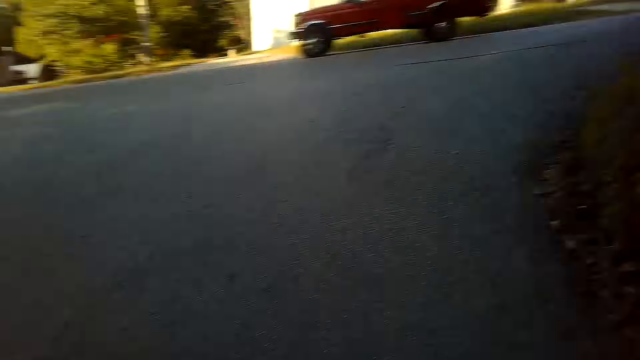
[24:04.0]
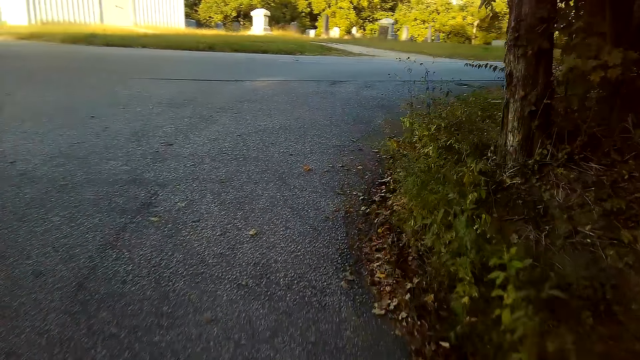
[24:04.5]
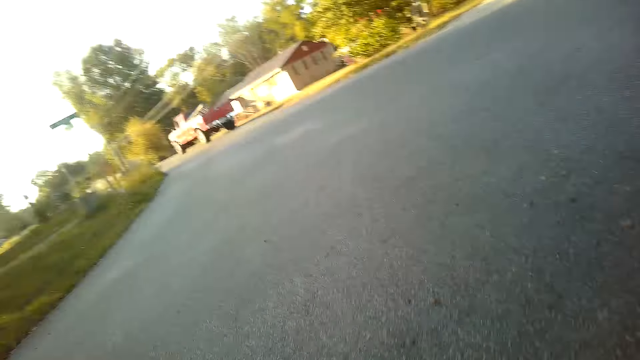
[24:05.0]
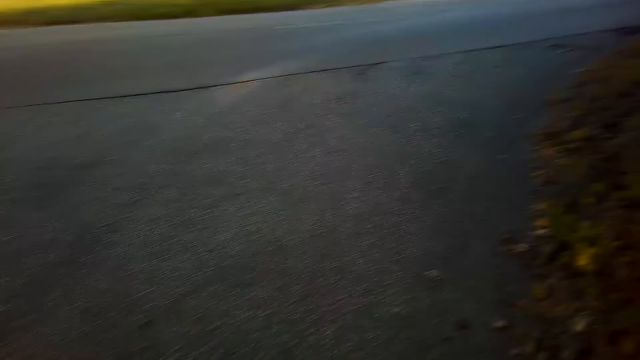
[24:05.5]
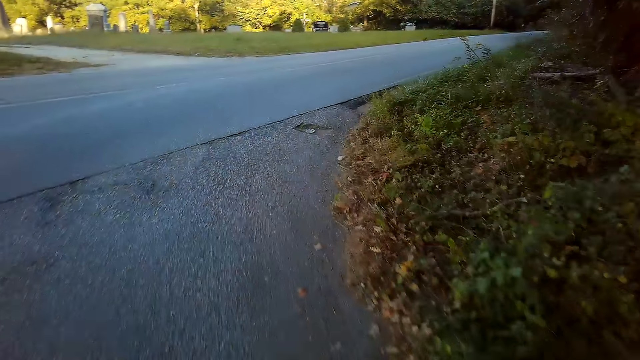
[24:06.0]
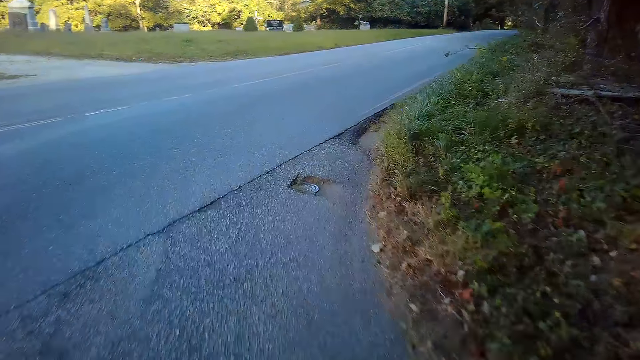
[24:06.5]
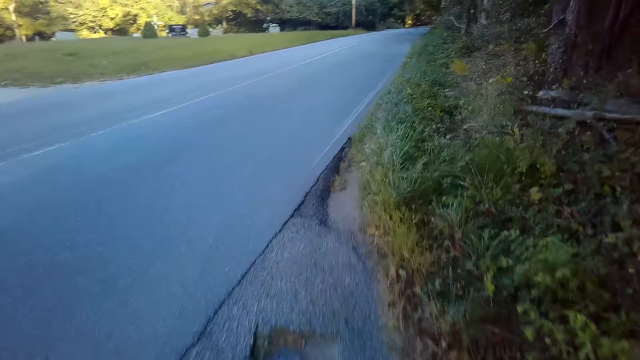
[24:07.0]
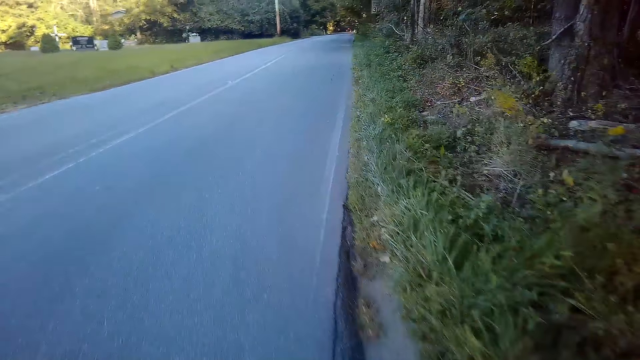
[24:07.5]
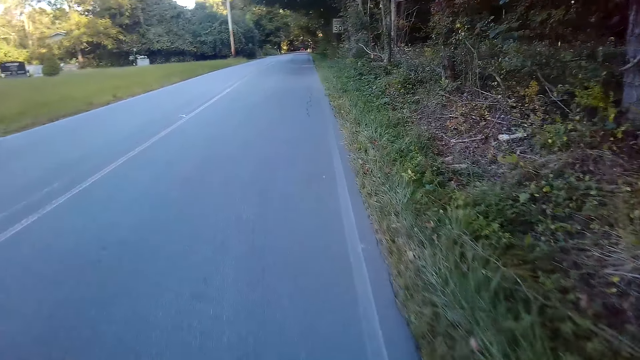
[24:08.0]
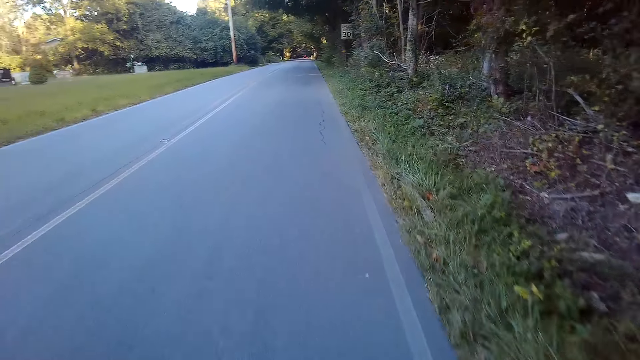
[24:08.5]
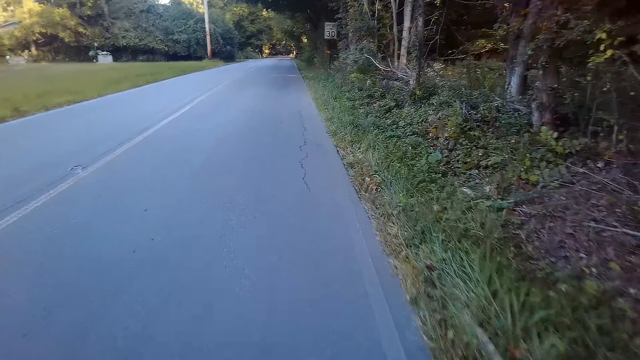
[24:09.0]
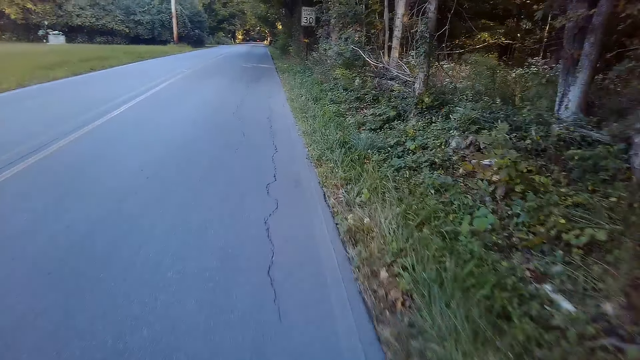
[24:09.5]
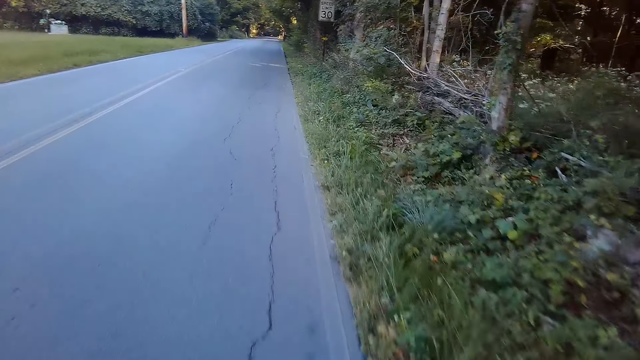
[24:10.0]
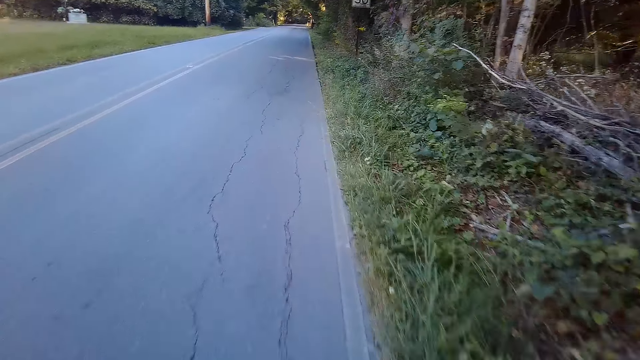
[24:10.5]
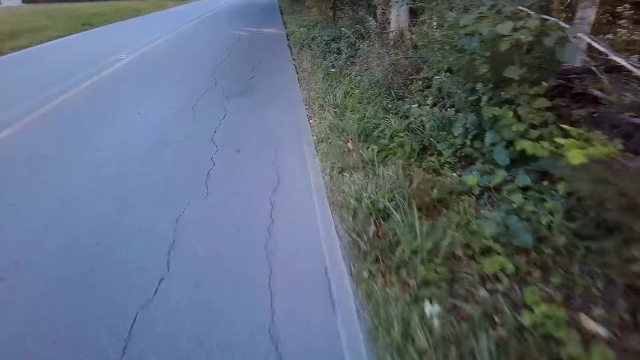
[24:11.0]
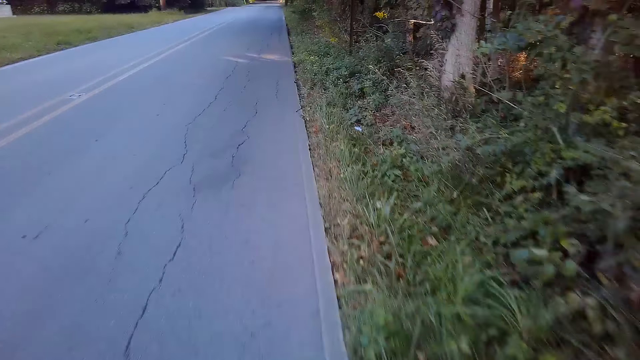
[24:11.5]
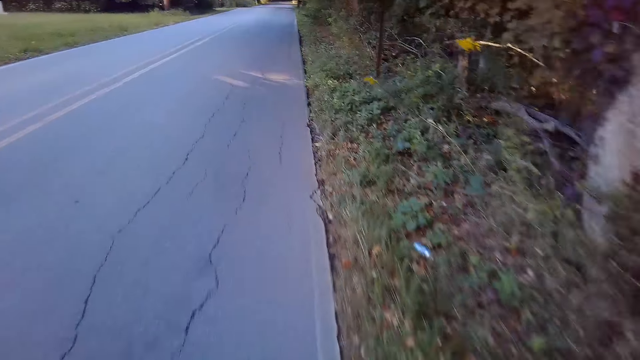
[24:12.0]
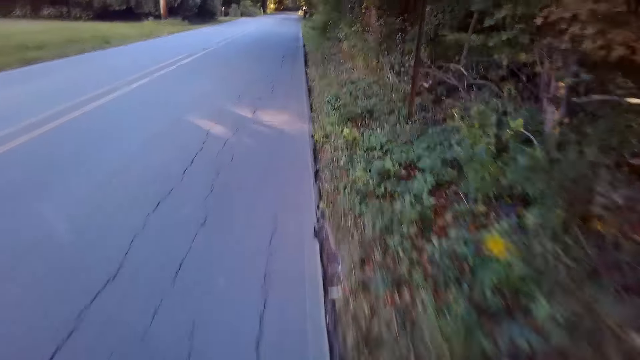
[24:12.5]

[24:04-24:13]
The camera wearer looks at the side of the road. They cycle along the road.

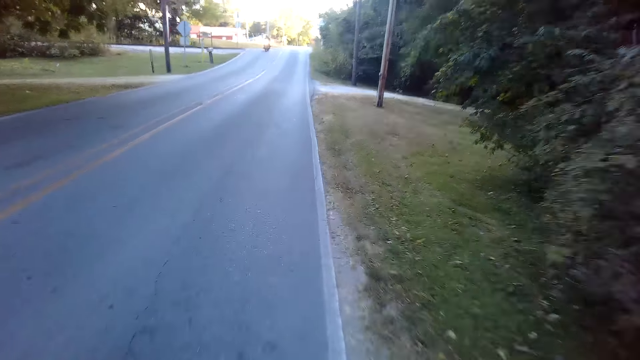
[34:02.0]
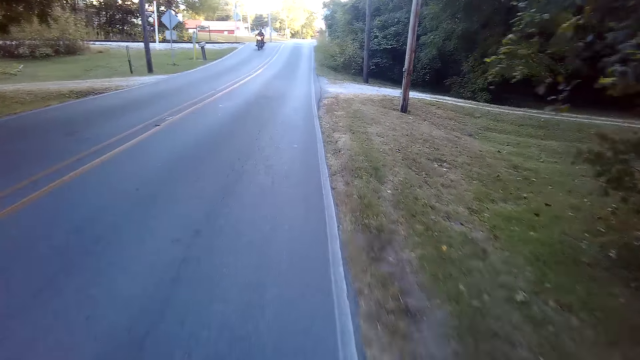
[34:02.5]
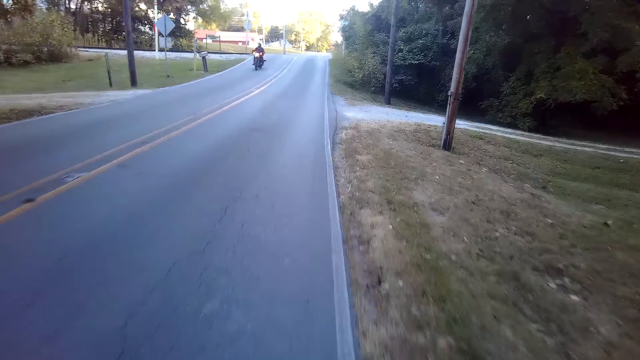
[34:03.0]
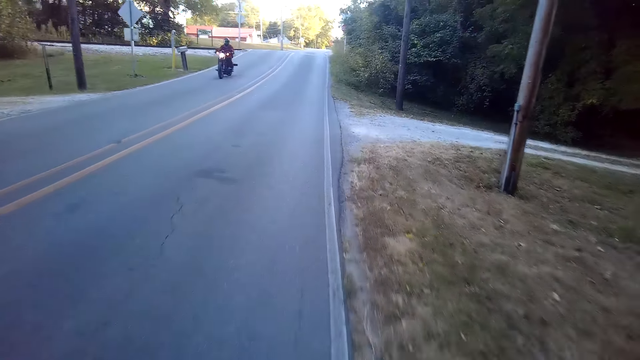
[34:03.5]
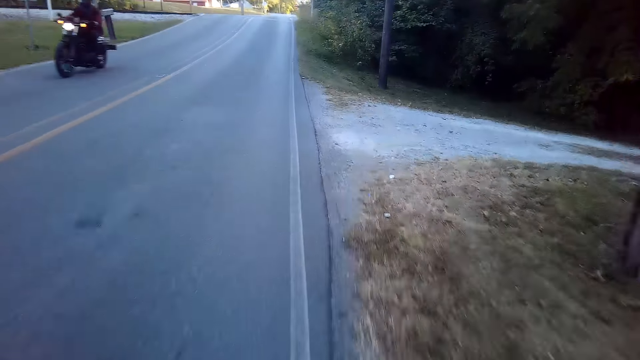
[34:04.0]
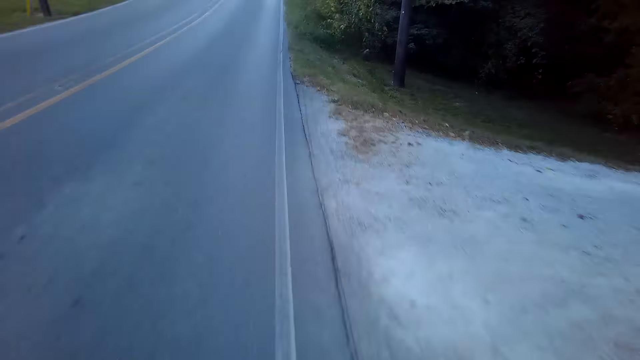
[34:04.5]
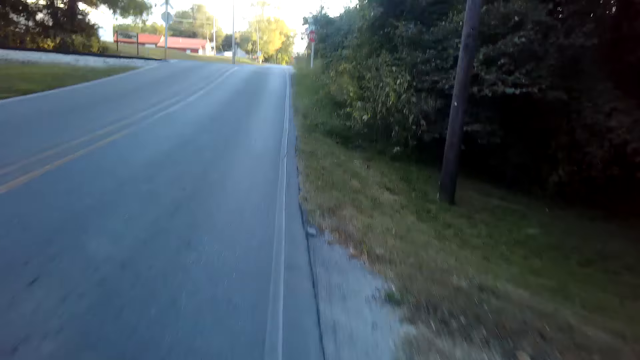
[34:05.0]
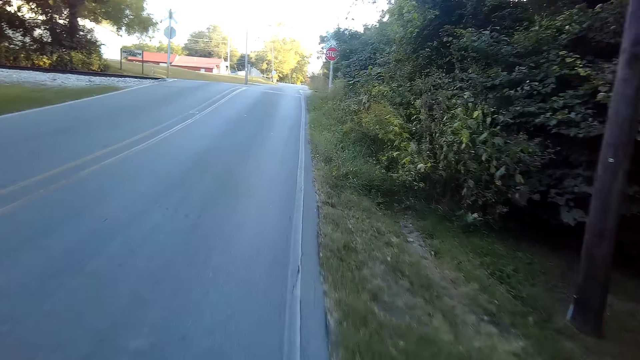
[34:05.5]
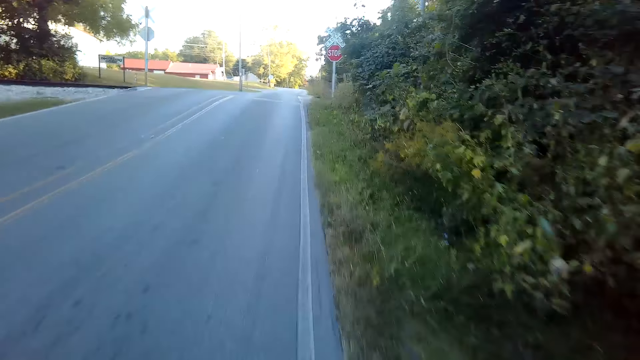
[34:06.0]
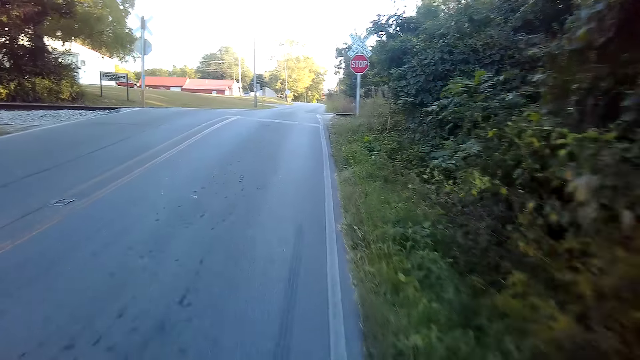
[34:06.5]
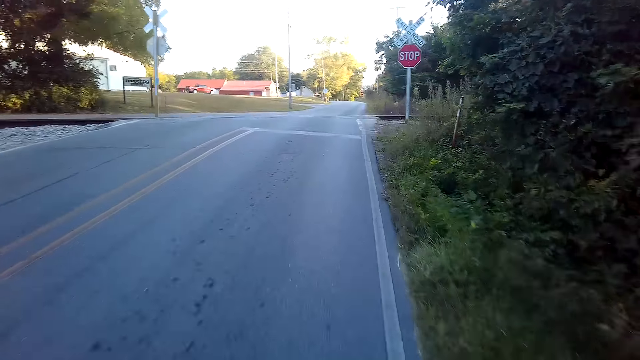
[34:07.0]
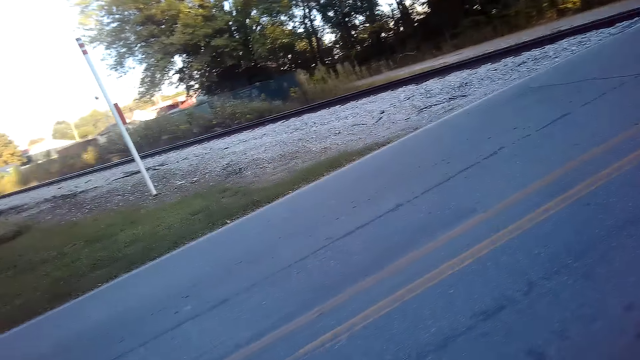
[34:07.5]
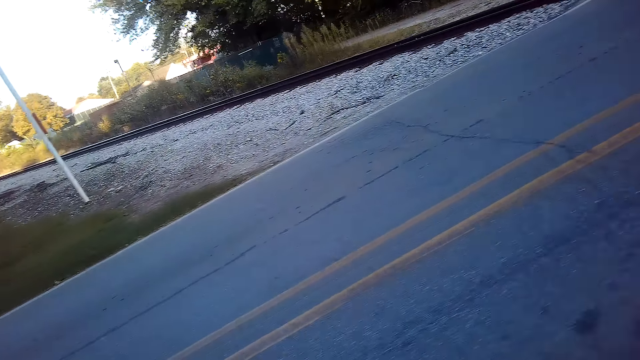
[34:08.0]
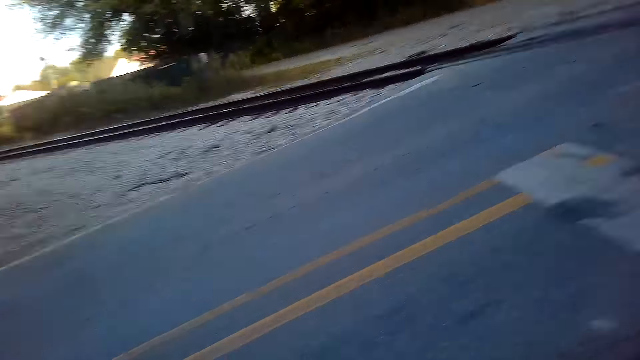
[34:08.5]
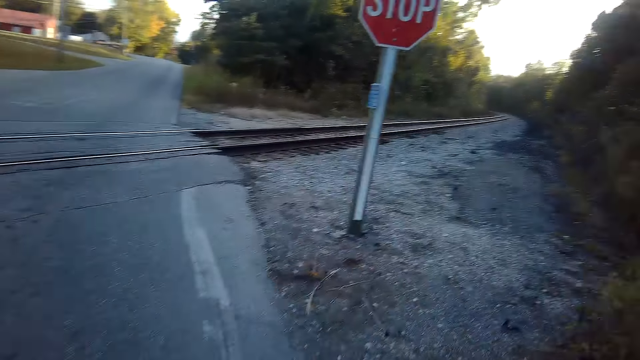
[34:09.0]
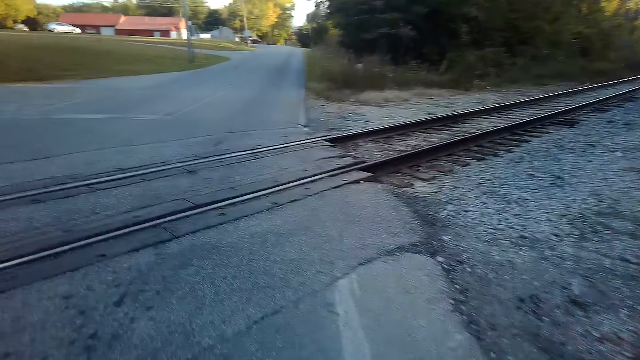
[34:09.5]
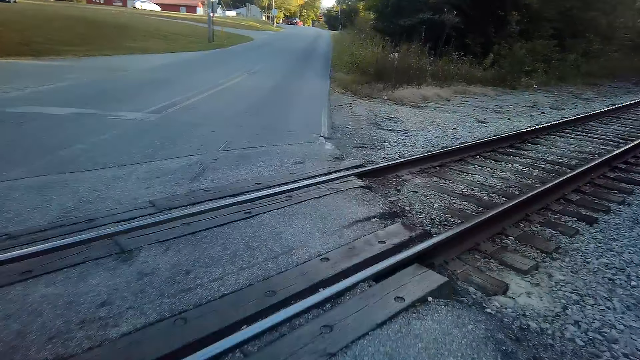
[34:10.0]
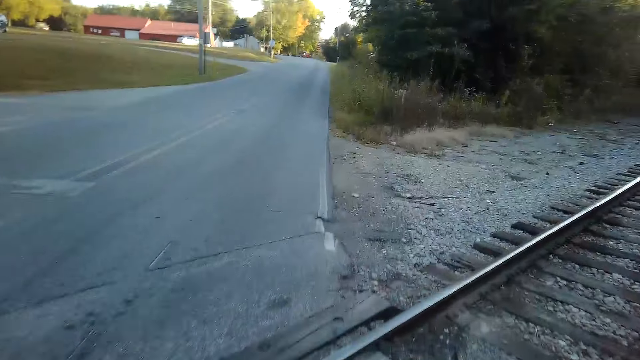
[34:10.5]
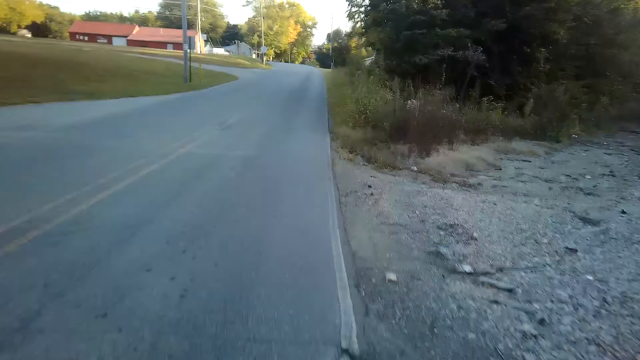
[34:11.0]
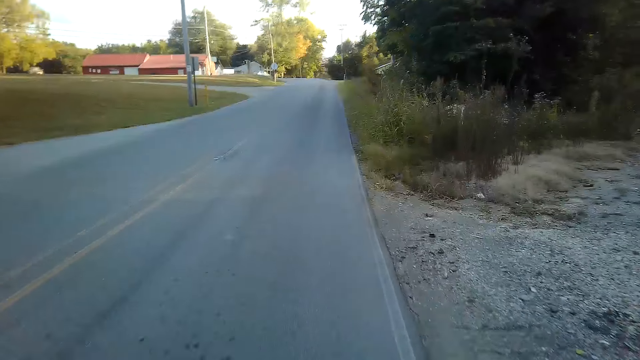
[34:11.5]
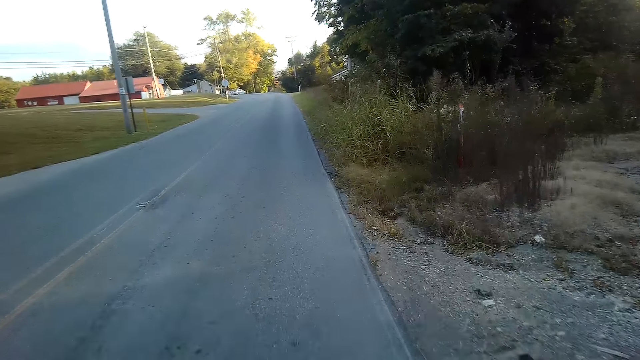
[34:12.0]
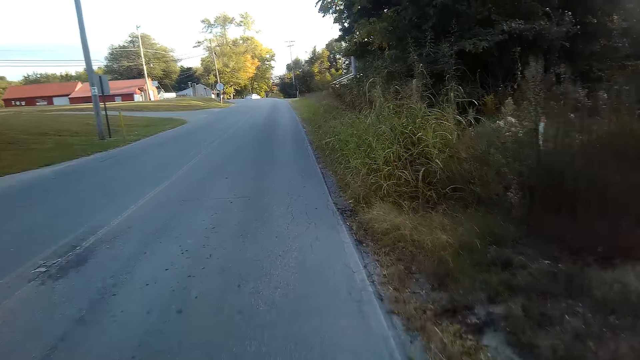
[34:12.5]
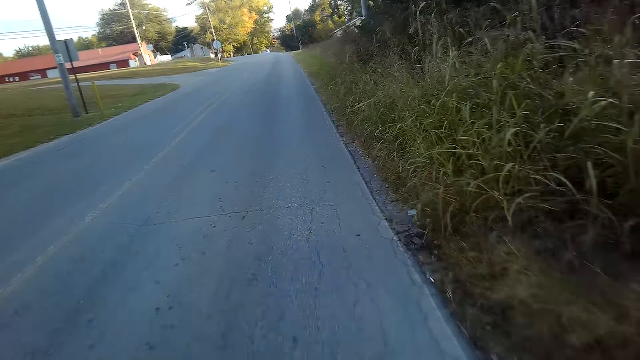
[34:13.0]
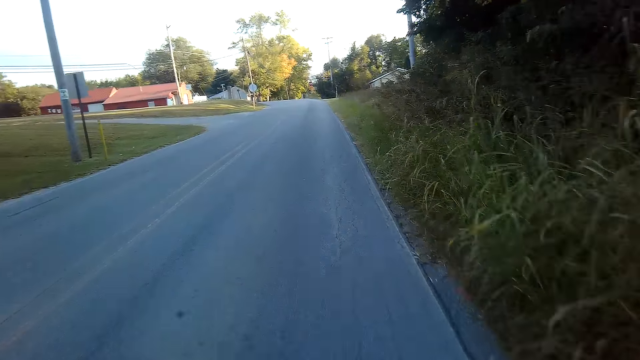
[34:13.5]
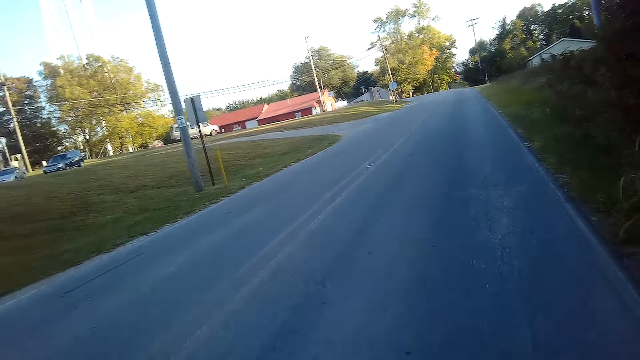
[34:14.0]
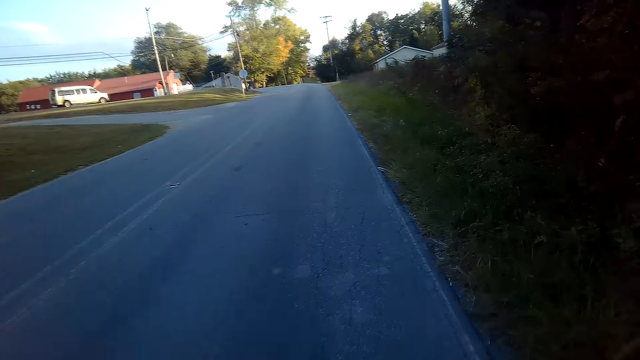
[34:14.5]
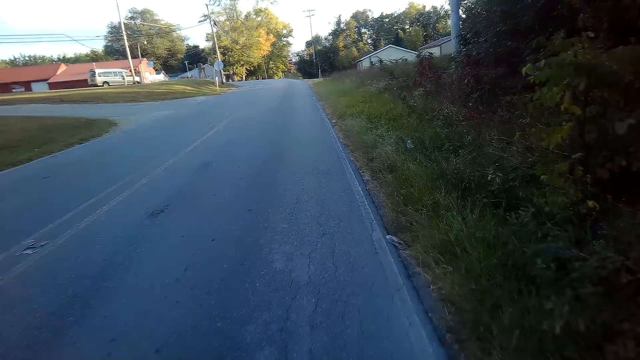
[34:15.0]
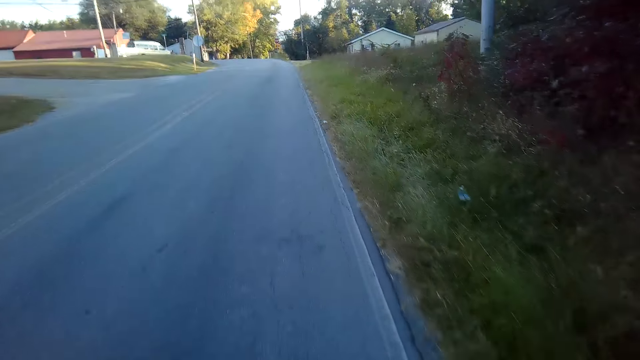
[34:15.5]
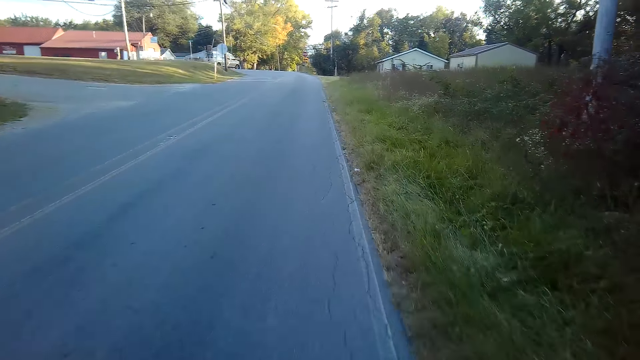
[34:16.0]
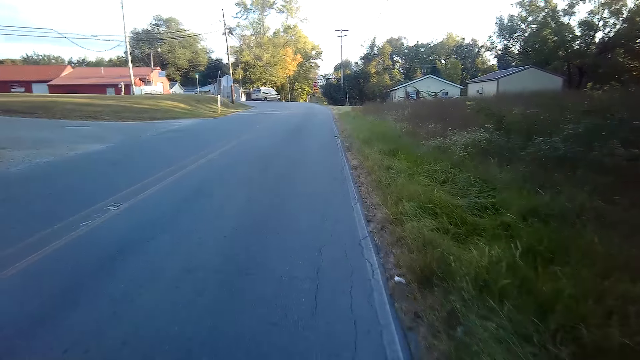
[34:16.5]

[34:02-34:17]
A person rides the motorcycle. The camera wearer rides the mountain bike along the tarmac road. They look at both sides of the road. They cycle along the road.
